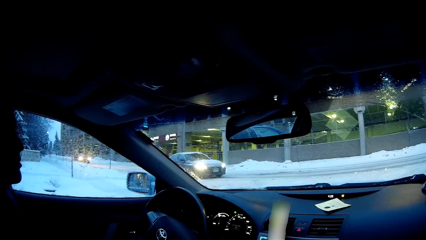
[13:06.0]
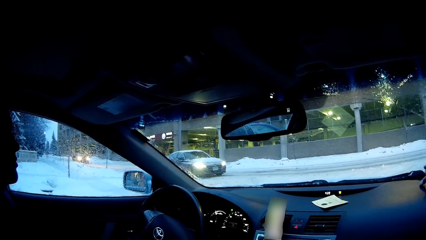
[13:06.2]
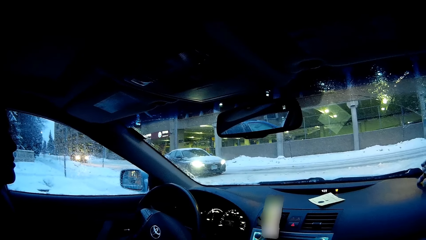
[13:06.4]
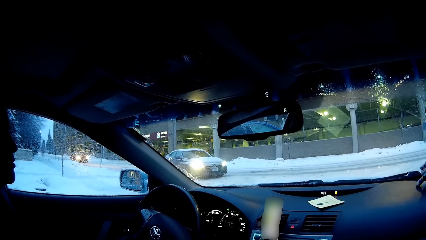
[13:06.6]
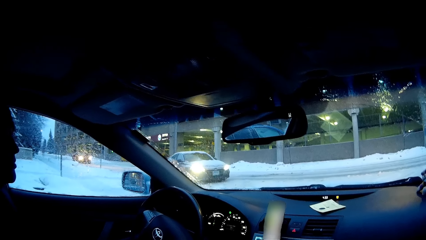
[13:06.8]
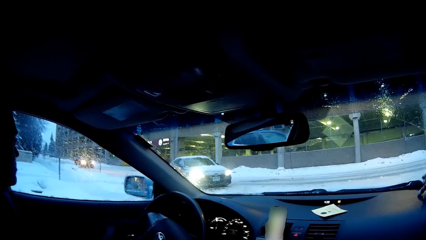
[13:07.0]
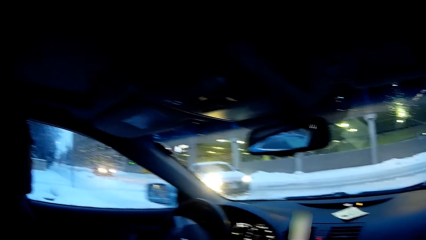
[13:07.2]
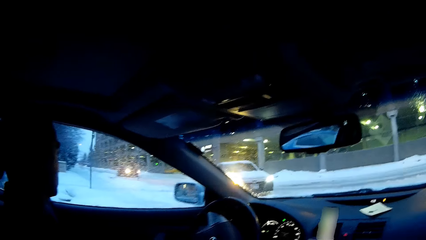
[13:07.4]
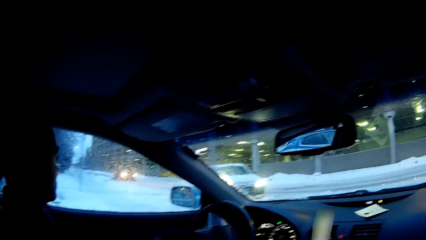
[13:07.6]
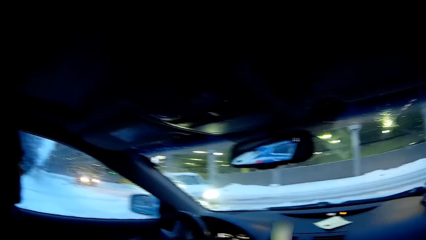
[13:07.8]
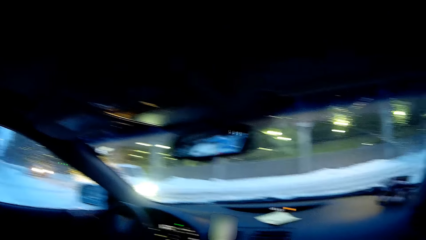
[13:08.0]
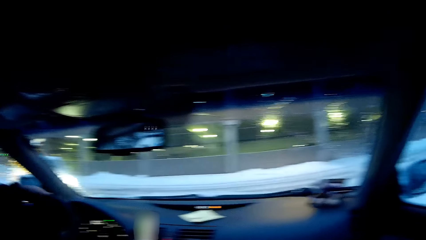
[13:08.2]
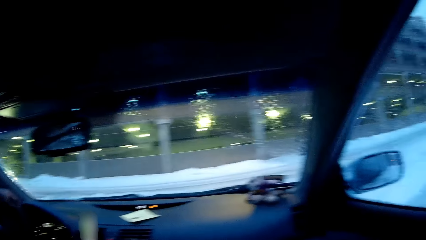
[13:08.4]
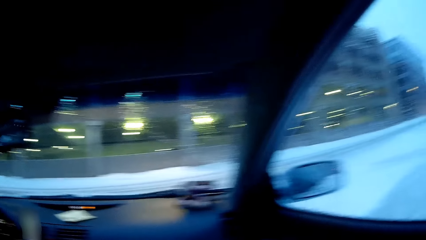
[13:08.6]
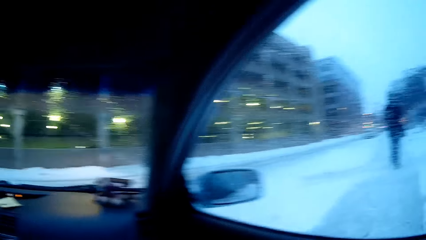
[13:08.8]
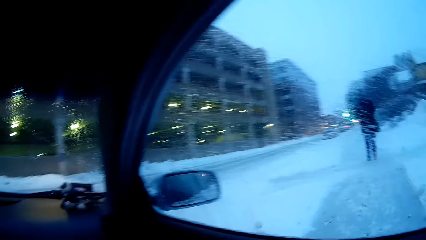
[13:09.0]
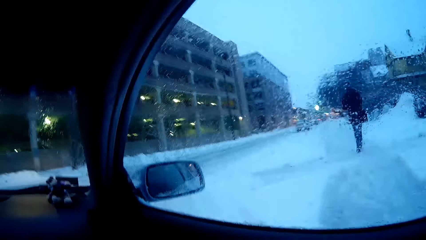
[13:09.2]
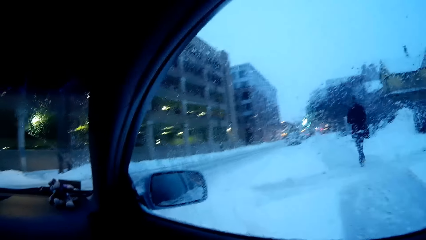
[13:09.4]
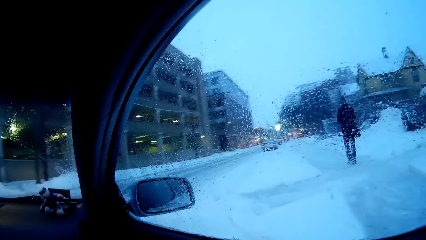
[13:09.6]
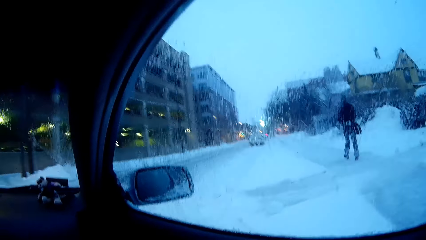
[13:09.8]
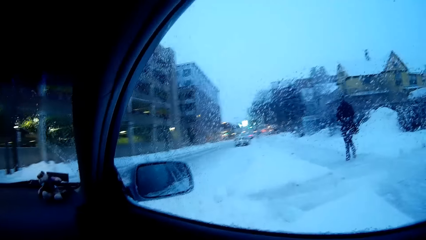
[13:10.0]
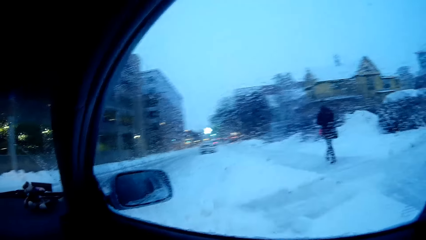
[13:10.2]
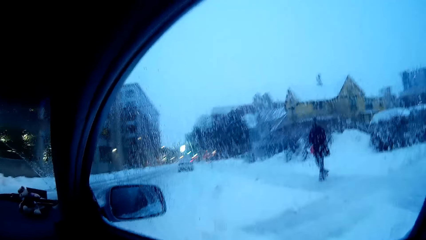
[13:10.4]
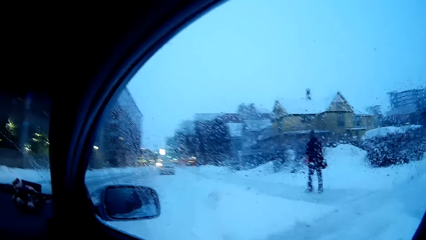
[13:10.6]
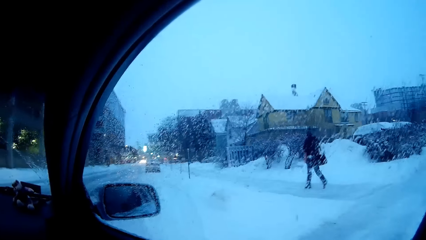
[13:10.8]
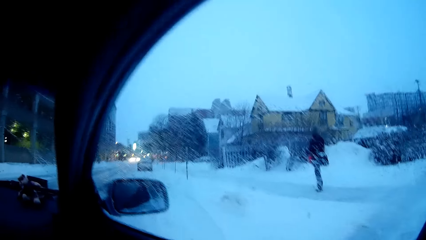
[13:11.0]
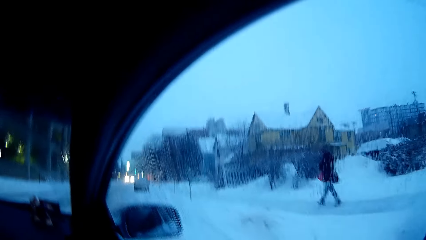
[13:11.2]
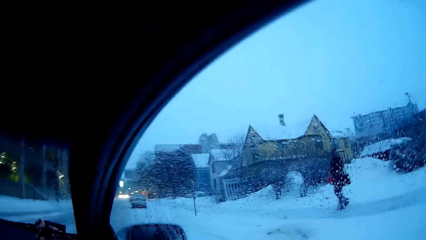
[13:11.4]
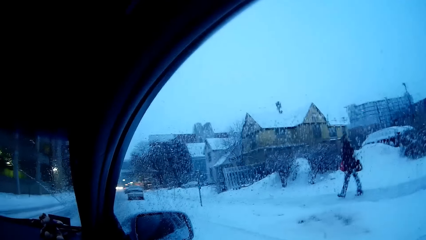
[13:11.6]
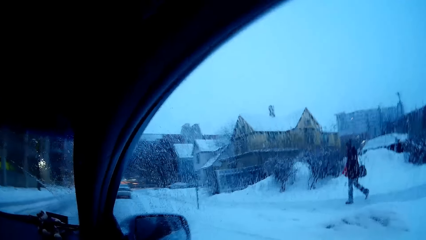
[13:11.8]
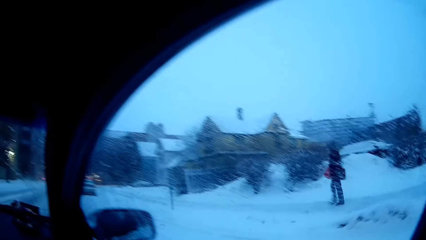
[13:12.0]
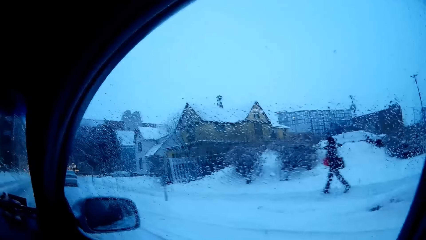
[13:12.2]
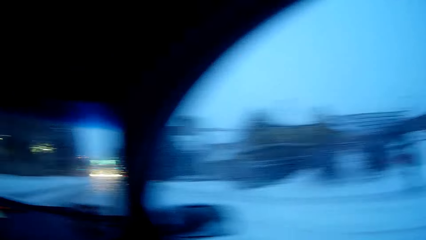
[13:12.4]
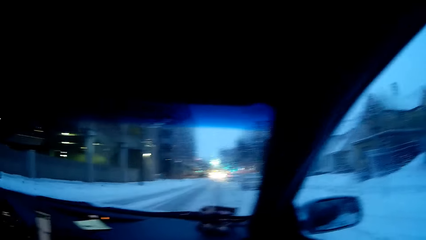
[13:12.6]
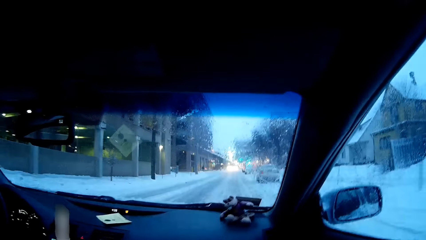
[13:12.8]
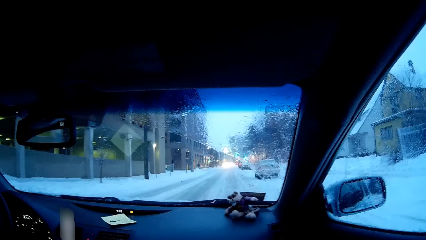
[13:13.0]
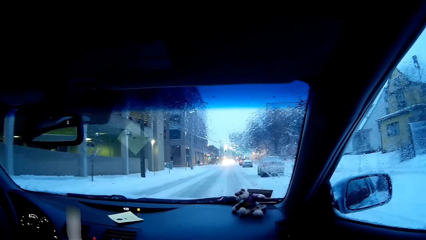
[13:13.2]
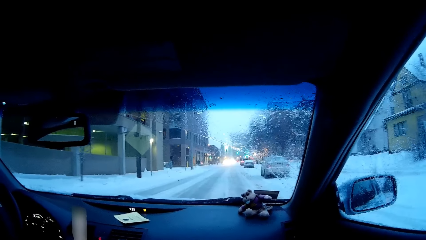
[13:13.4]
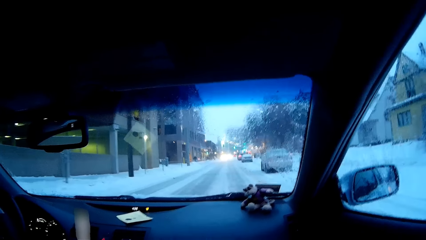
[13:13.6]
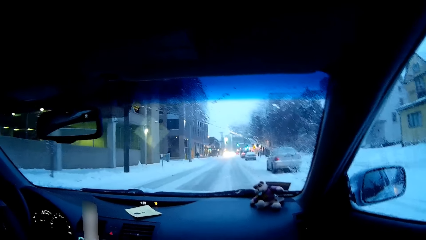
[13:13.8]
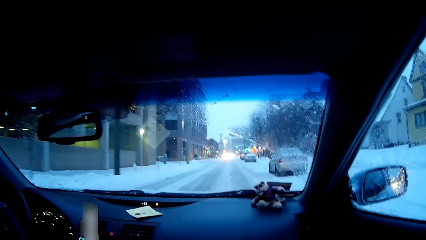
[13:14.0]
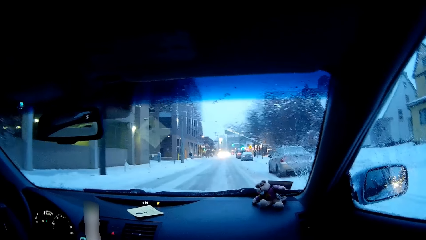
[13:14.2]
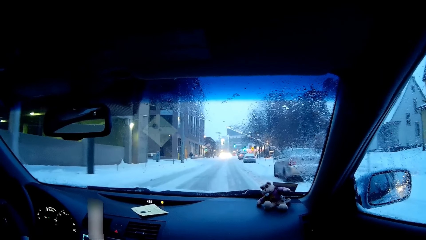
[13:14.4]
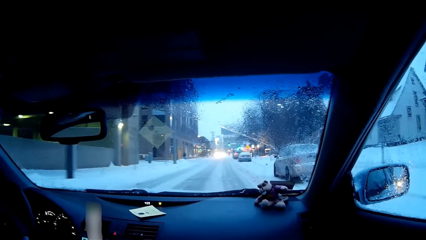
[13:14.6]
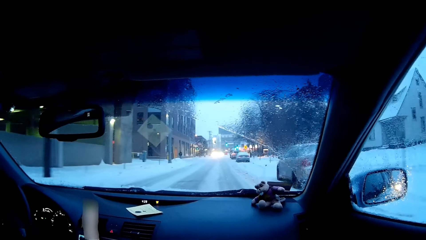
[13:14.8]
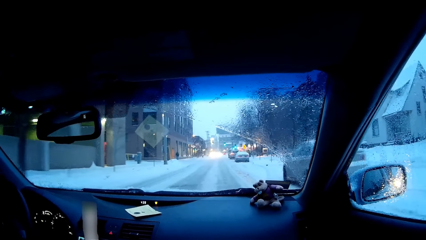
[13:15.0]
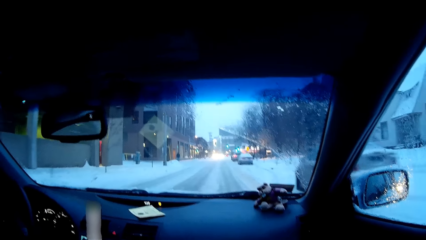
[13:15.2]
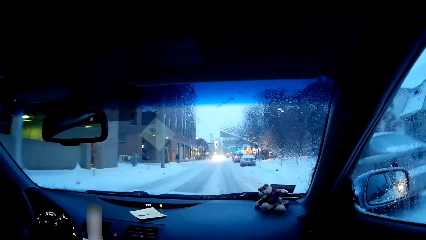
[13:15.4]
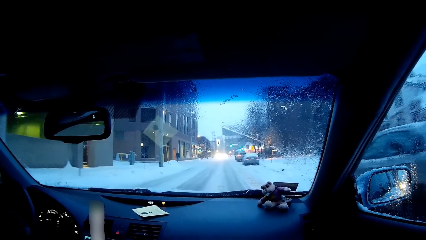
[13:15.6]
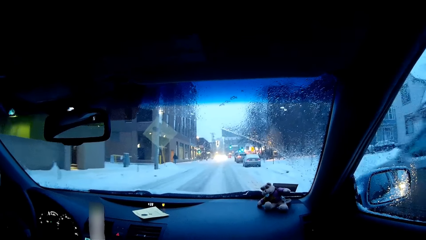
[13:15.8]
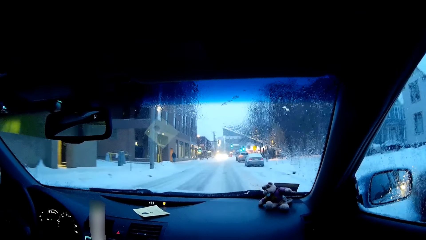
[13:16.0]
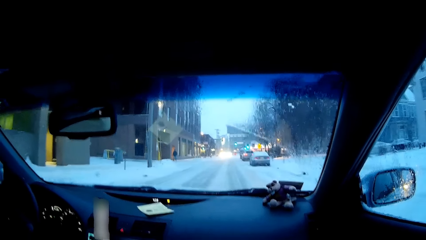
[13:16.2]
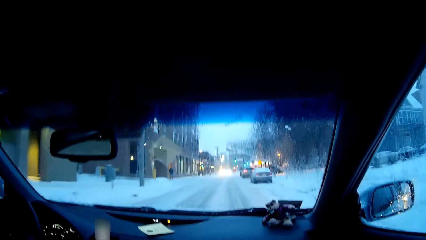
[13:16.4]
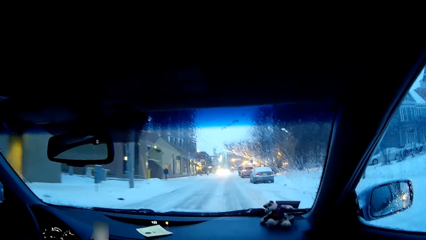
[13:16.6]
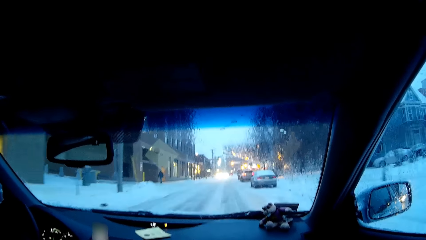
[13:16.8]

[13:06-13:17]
A man drives the car on the road.

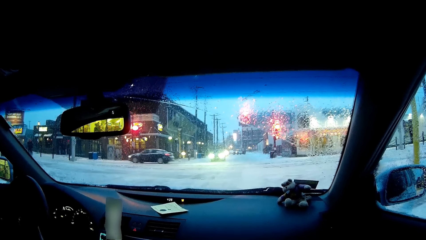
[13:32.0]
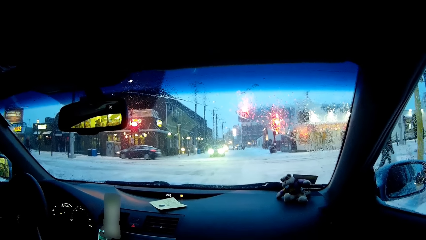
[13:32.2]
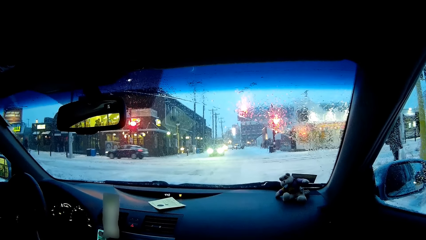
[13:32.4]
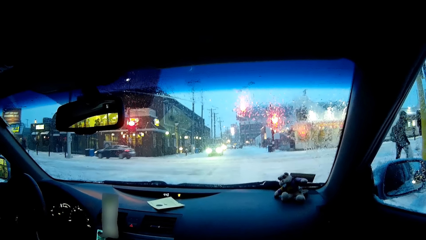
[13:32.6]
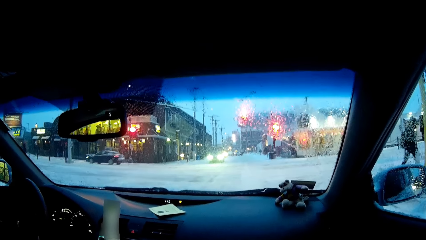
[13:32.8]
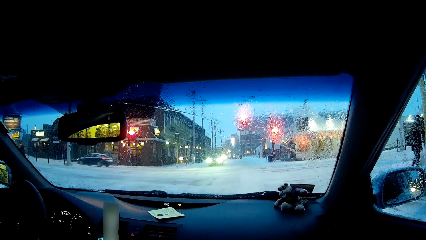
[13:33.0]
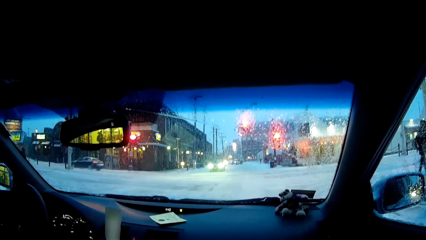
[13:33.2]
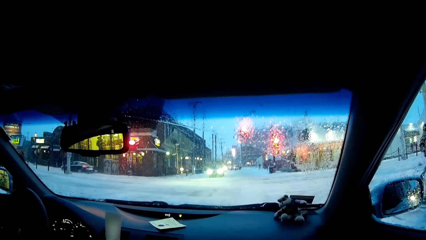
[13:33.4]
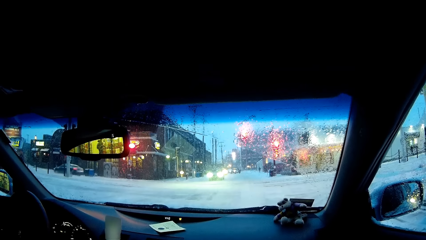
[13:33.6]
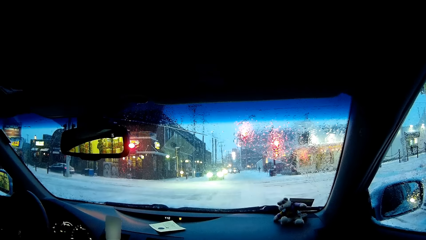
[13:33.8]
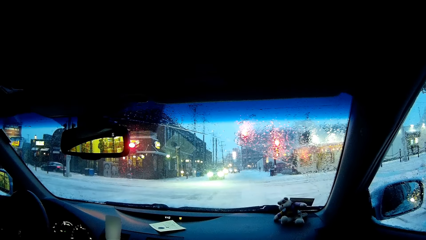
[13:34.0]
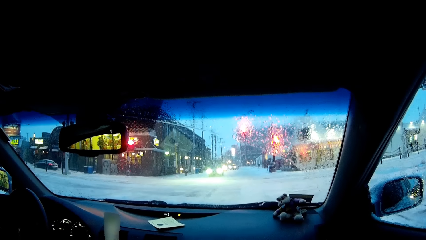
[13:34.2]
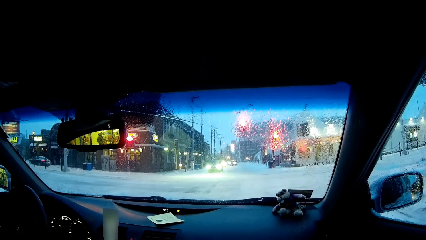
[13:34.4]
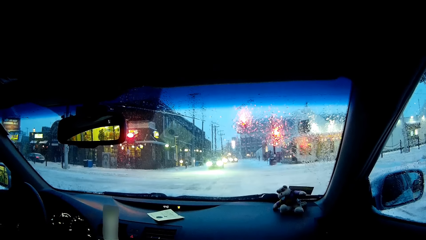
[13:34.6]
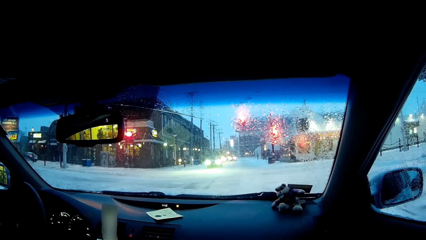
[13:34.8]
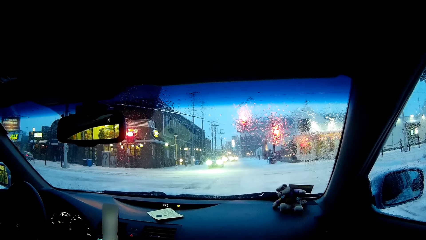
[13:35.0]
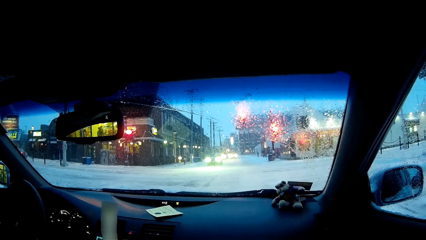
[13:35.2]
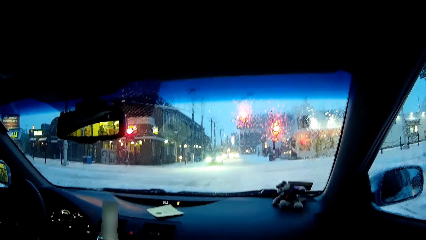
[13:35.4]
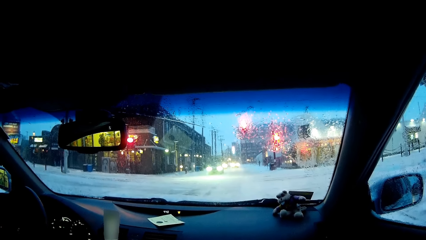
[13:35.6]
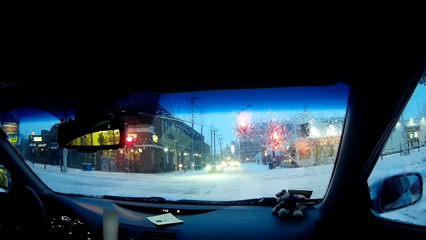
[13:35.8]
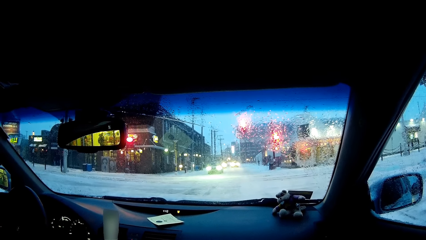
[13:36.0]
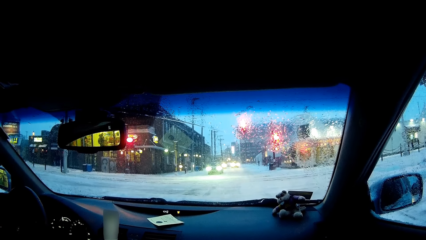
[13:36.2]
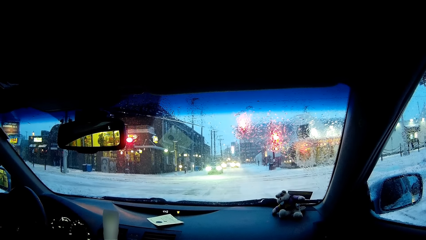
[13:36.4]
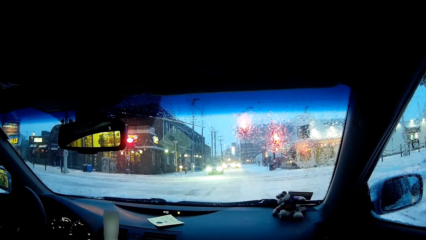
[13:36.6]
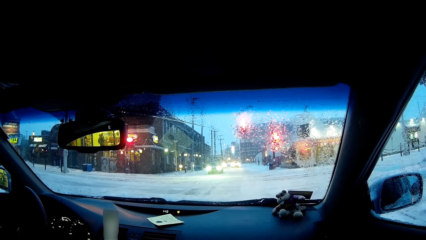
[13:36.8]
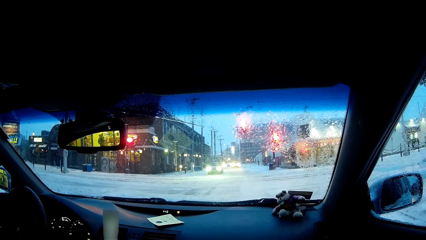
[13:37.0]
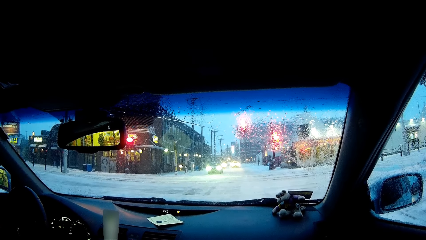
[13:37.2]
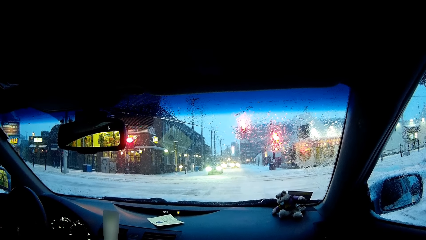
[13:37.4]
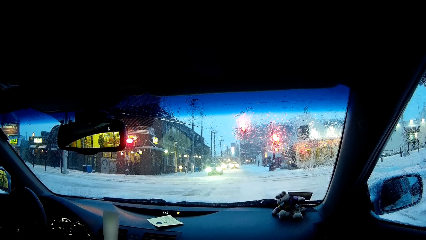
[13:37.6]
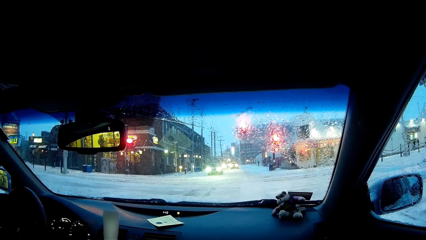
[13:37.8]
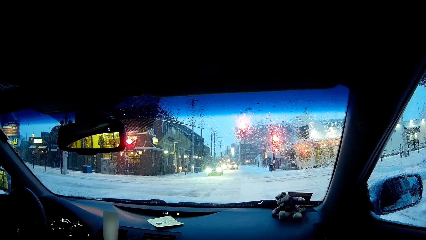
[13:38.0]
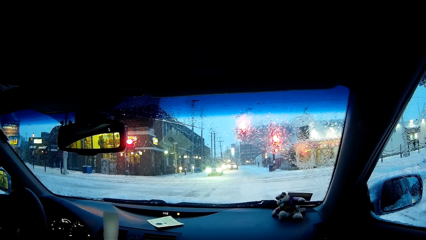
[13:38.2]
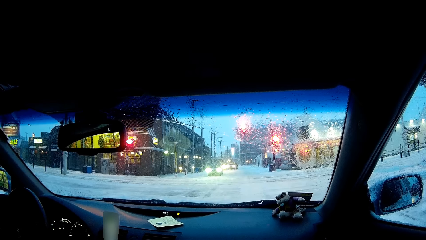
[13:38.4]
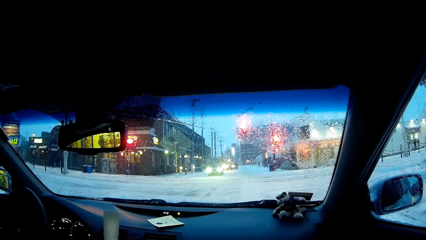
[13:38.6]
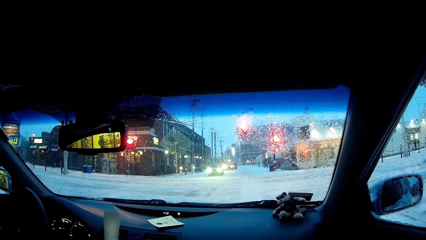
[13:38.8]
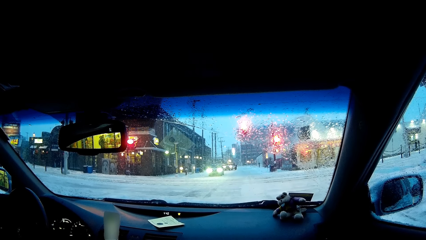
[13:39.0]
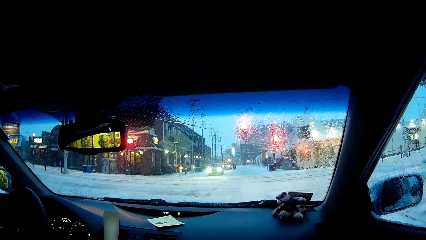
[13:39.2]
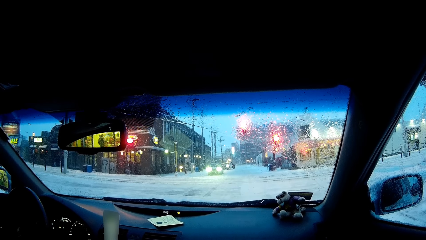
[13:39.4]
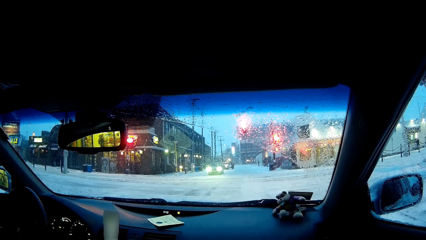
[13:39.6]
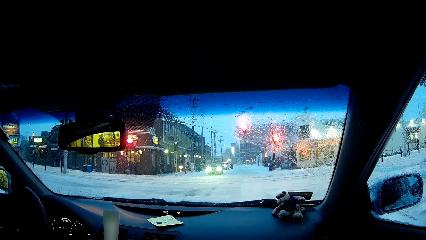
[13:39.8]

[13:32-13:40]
A man stops.
